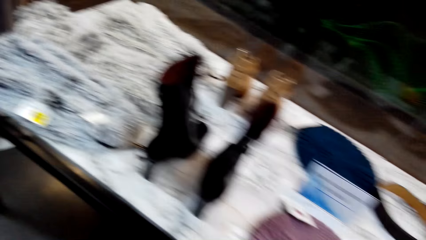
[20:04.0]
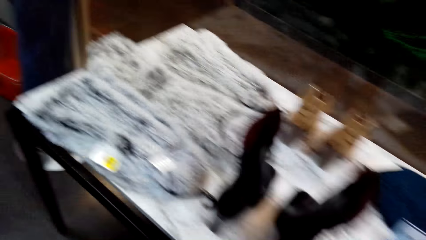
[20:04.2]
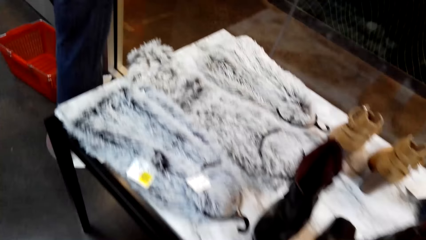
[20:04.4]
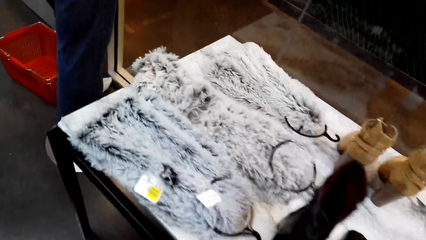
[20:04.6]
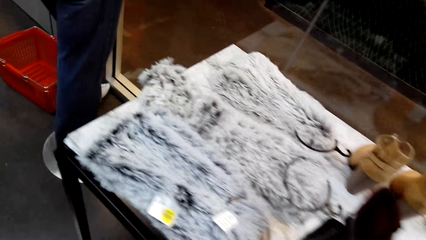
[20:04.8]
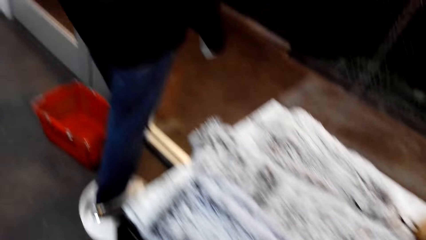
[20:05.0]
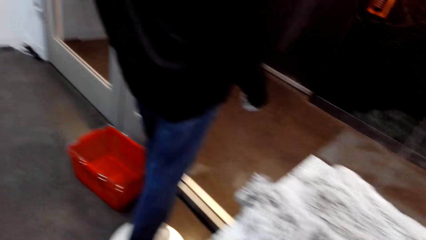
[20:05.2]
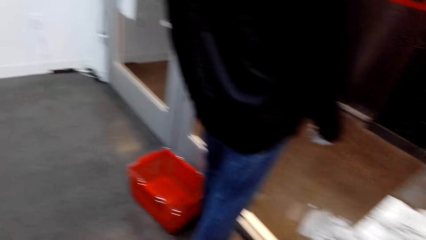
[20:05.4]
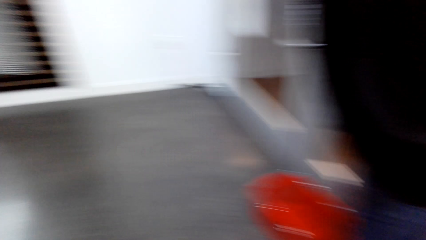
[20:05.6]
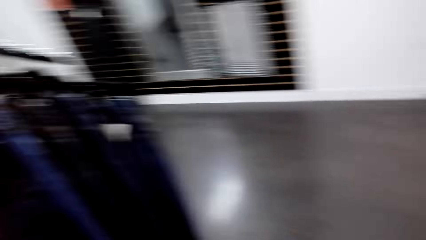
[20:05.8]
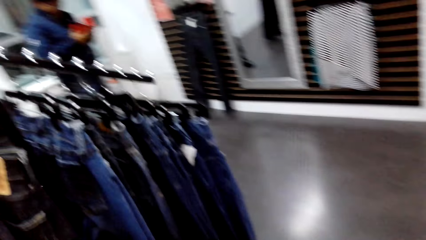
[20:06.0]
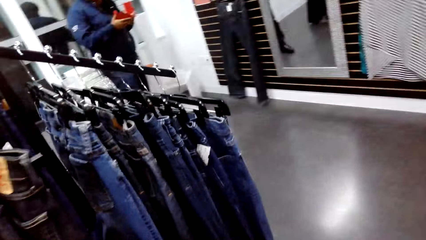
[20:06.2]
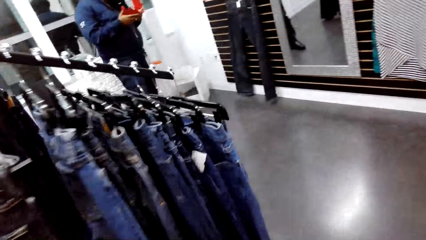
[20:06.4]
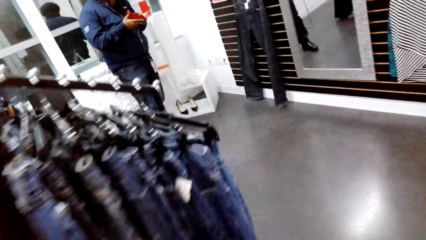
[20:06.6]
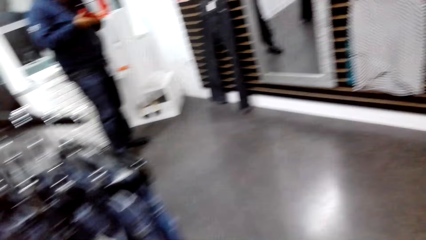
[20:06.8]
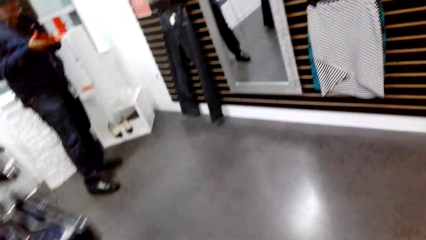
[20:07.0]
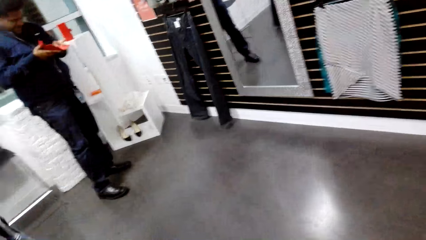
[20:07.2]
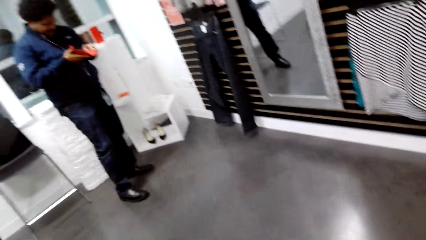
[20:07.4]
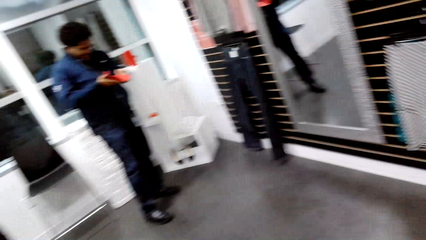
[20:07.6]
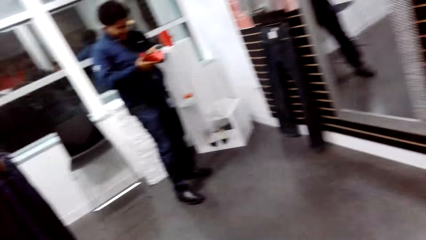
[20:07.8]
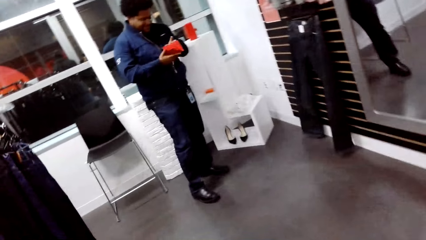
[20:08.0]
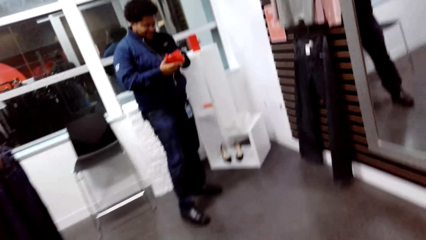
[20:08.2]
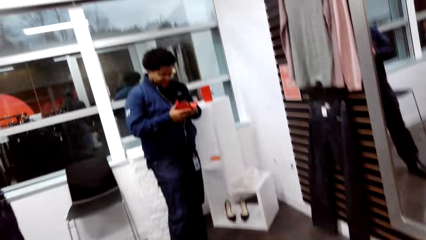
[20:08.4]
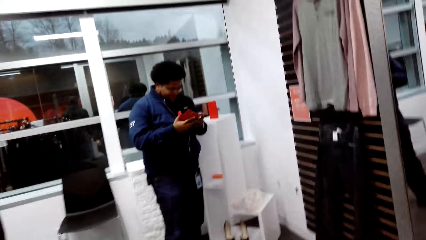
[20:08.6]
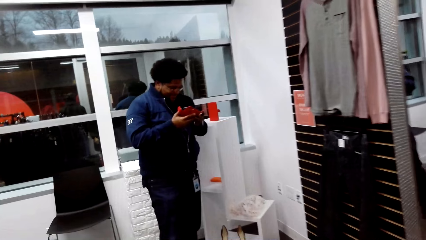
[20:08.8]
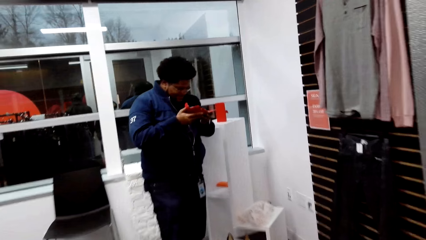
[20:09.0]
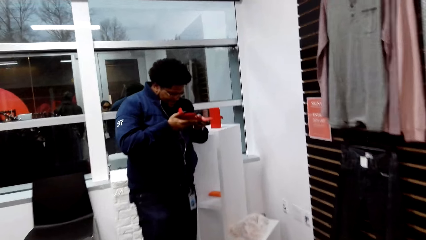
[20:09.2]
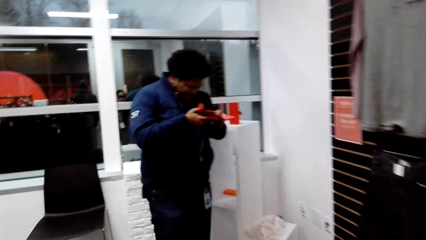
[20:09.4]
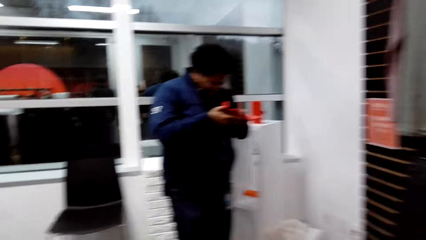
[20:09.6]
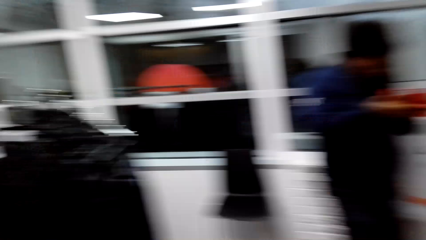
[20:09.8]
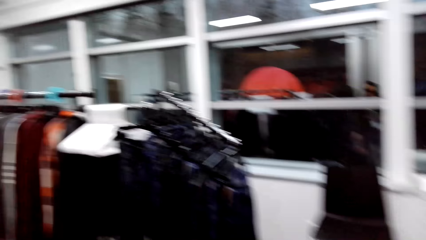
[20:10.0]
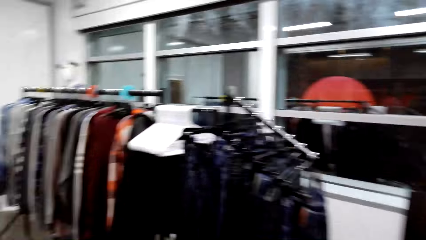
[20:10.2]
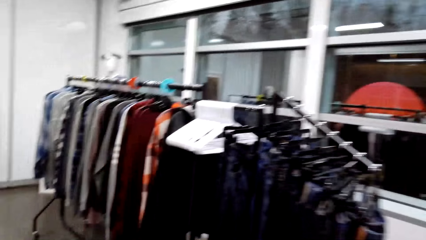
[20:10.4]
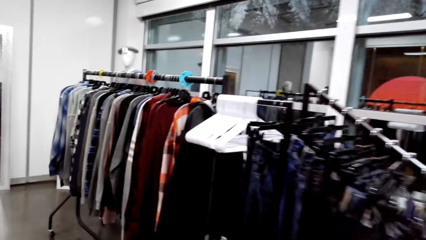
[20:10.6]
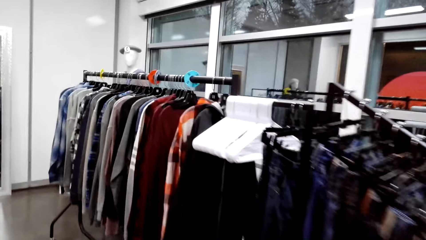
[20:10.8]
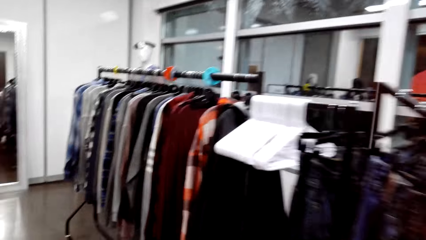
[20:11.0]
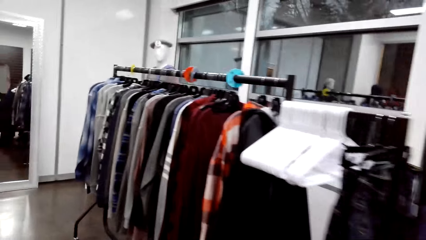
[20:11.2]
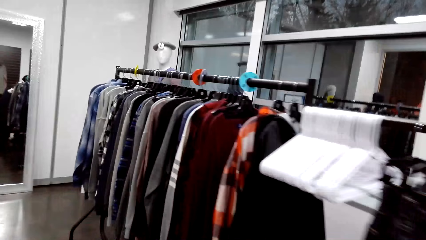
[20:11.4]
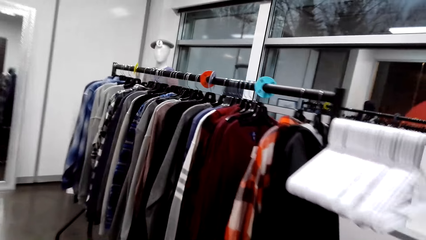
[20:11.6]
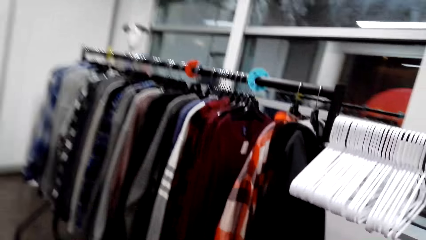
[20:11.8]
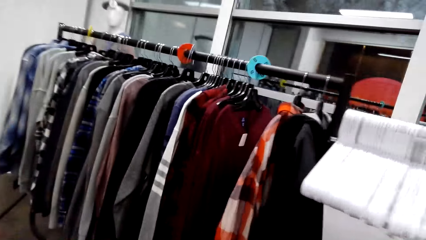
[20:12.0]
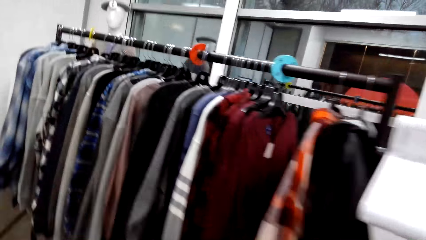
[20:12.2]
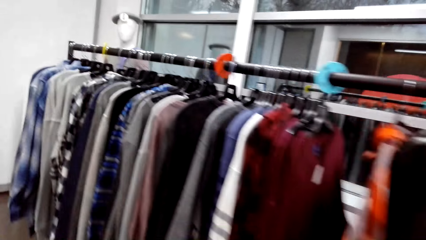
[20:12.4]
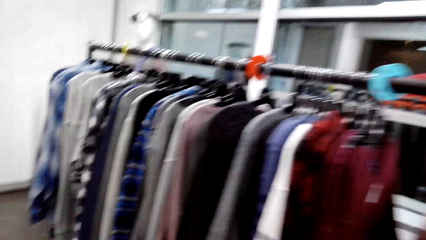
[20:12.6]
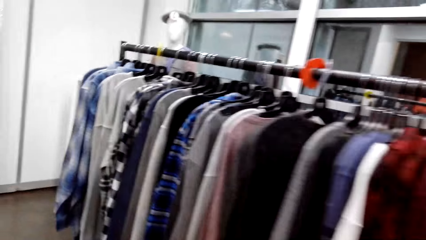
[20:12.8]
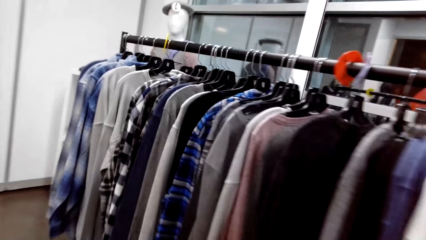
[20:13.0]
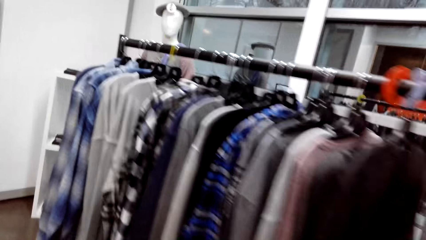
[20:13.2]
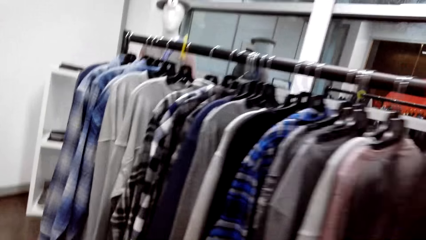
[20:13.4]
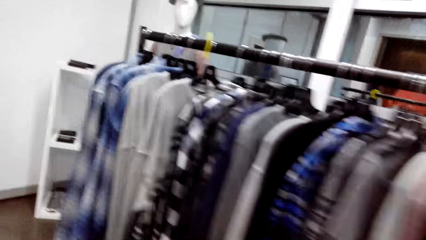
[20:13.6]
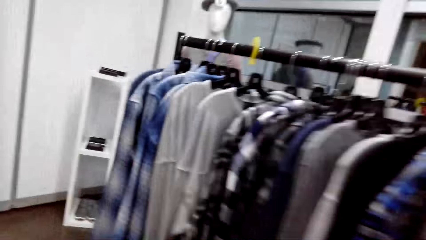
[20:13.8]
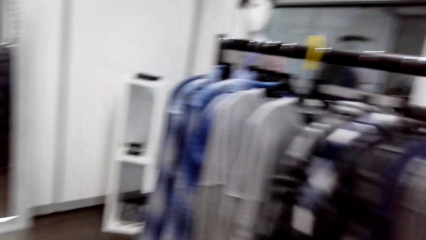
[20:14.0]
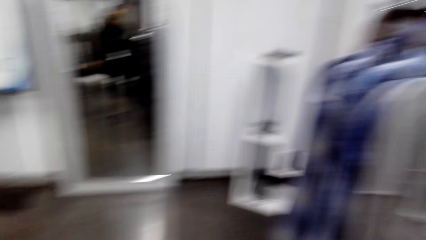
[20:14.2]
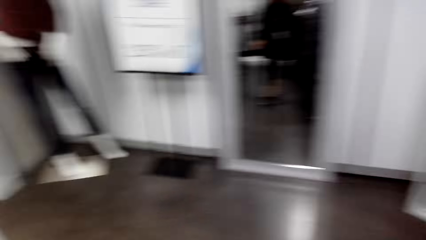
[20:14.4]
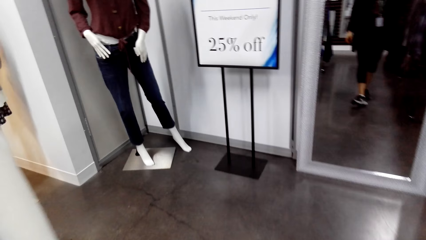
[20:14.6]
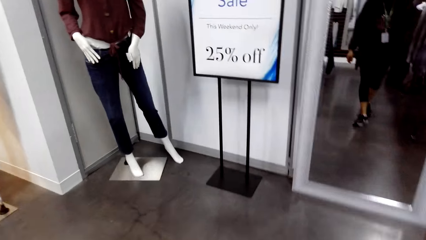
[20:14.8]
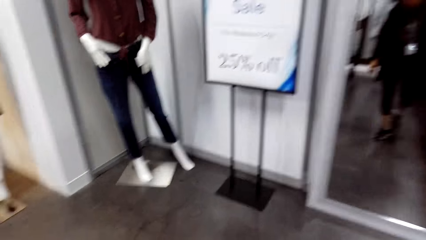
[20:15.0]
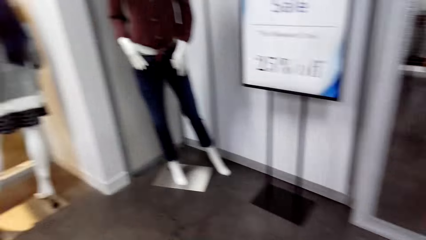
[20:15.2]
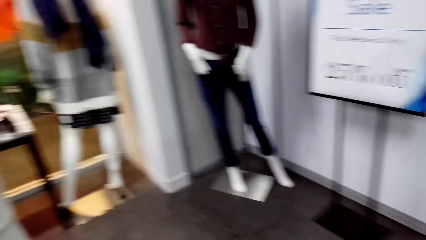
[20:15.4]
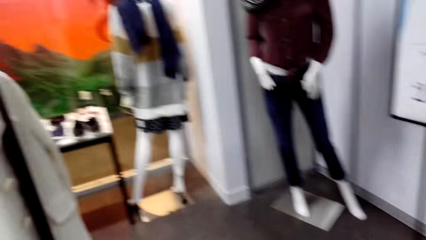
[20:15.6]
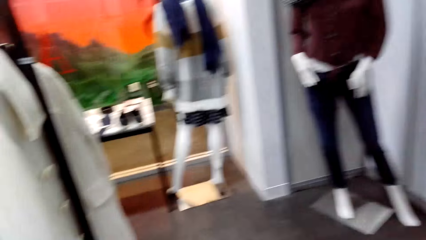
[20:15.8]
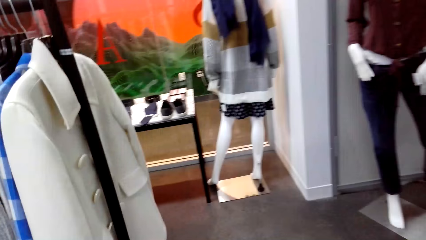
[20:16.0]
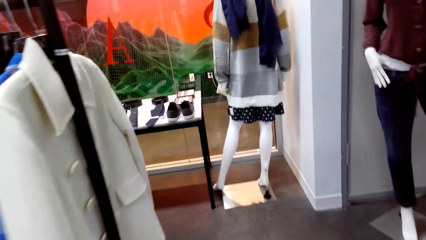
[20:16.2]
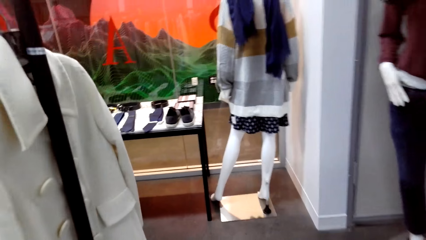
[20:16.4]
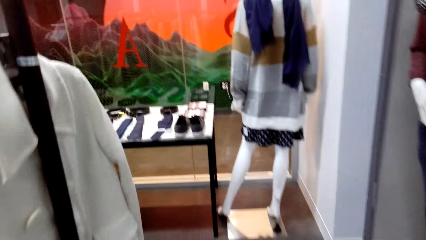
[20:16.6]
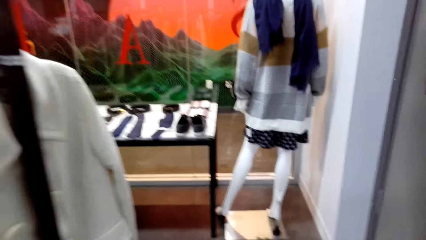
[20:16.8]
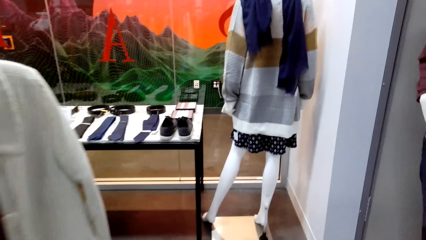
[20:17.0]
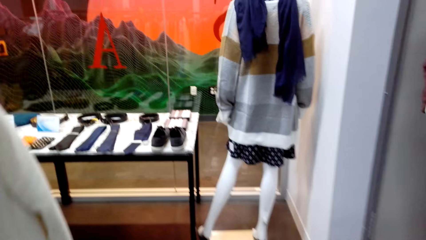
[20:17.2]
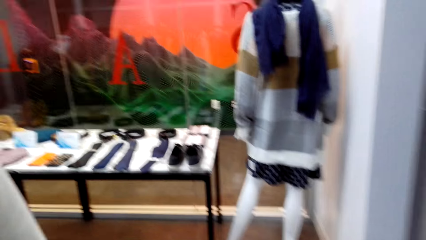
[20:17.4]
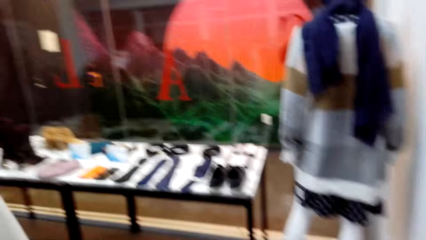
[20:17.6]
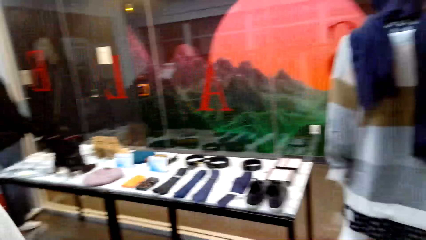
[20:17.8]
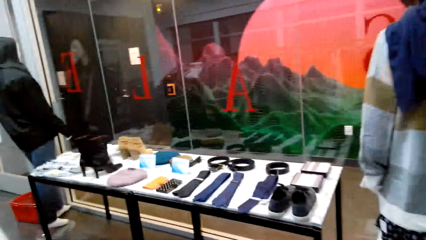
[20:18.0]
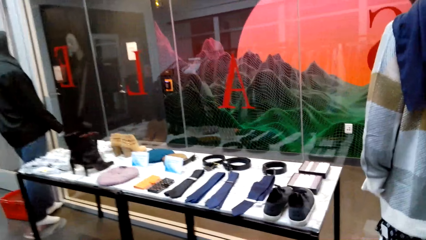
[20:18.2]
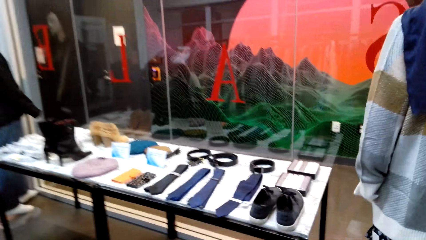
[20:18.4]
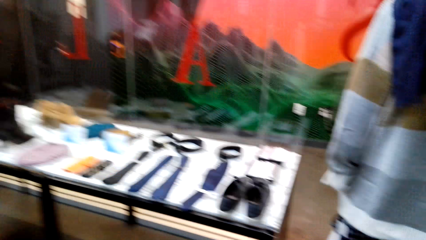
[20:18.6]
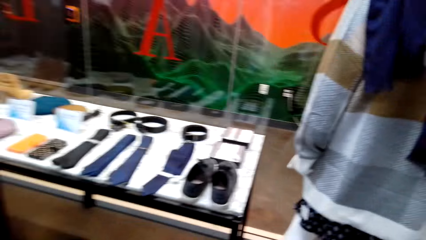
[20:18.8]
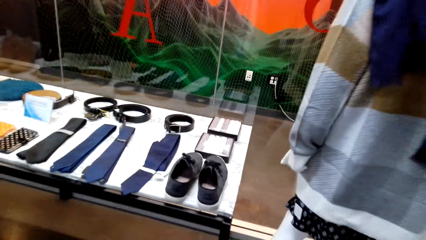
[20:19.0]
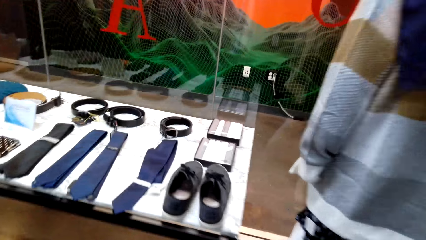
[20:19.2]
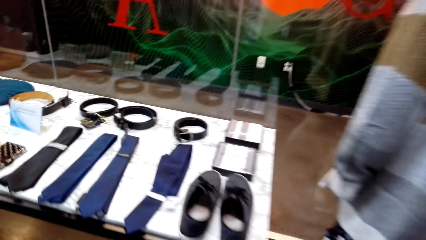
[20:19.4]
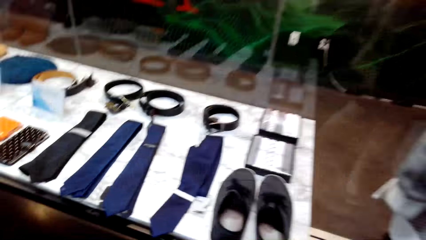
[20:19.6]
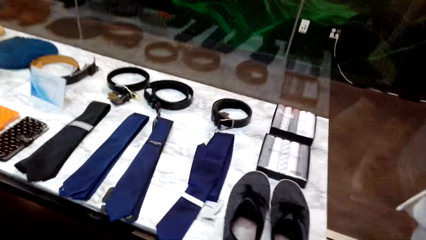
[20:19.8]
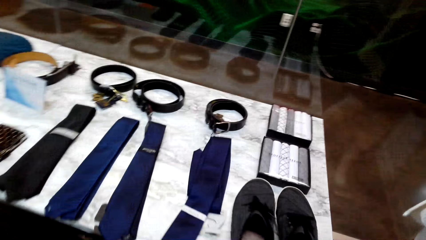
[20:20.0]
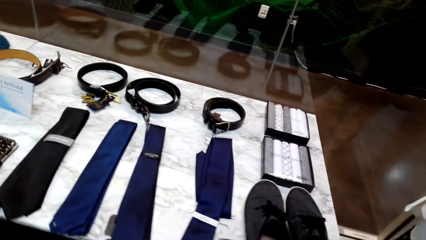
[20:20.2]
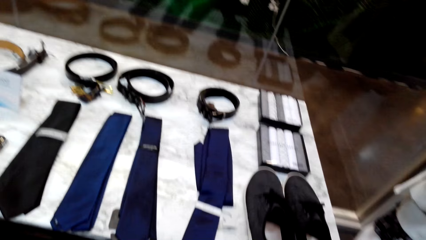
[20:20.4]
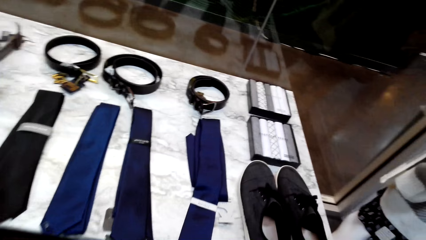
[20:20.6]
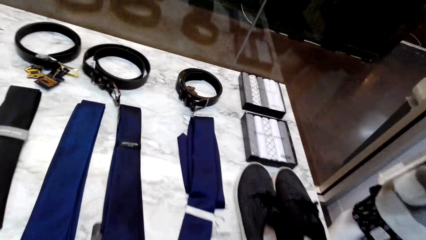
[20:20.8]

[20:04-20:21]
The camera wearer walks about the store. They walk about the store again. They talk to a man. They watch the background. The man inspects the phone case. The camera wearer walks about the store.
